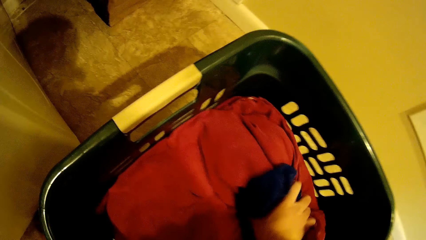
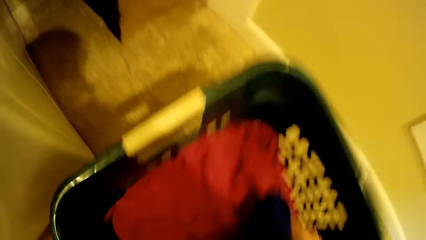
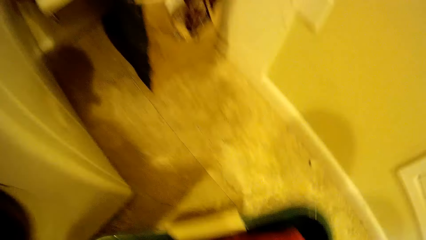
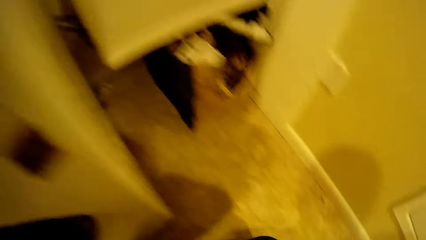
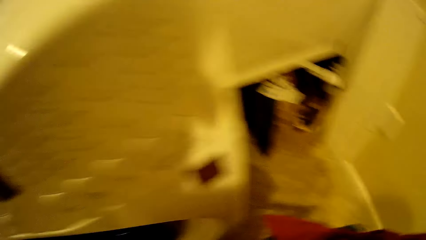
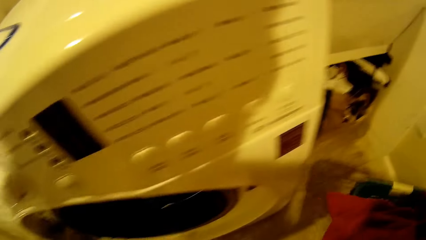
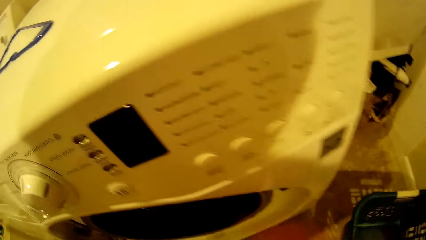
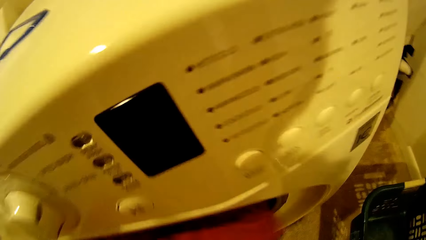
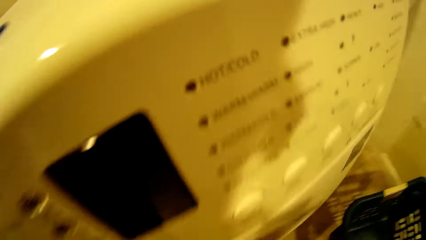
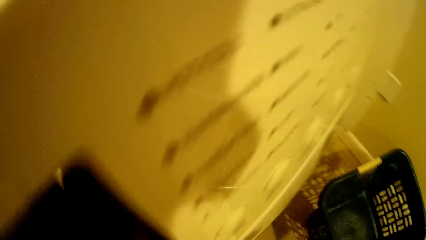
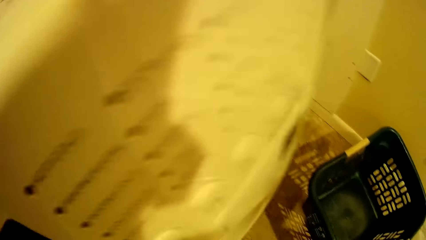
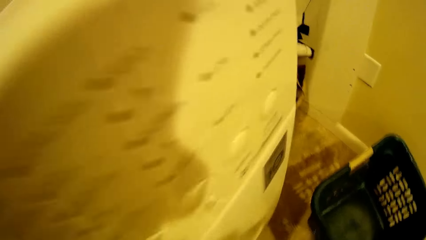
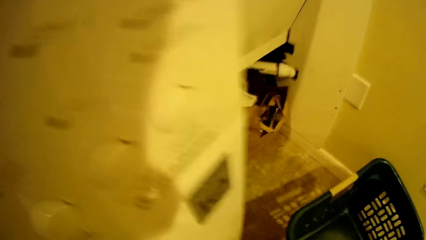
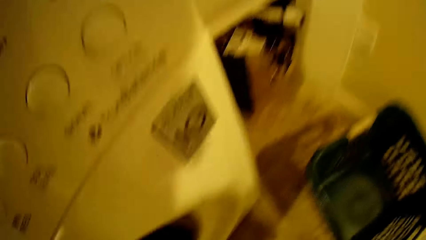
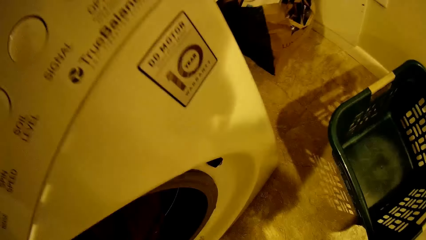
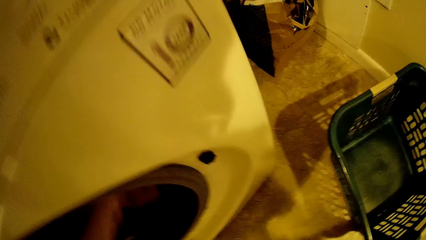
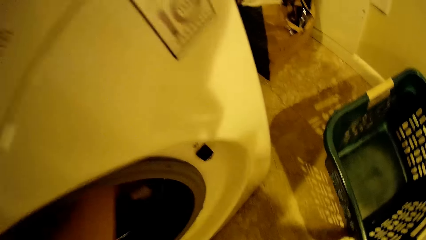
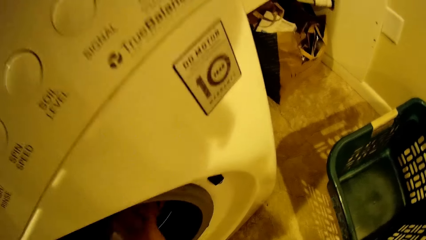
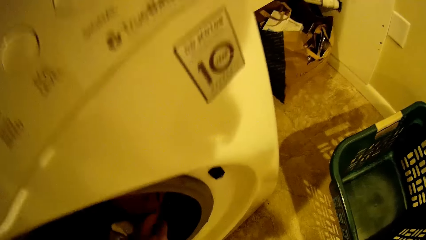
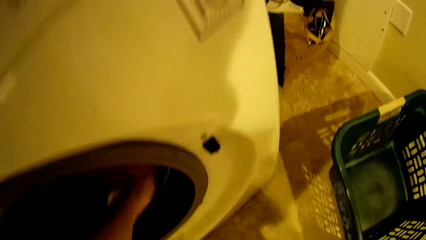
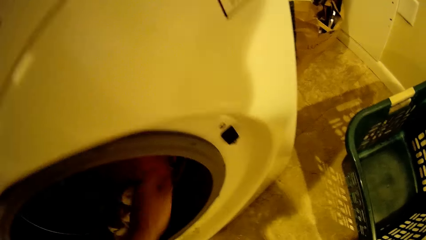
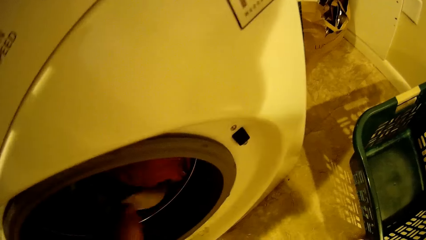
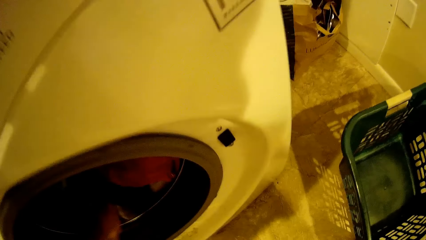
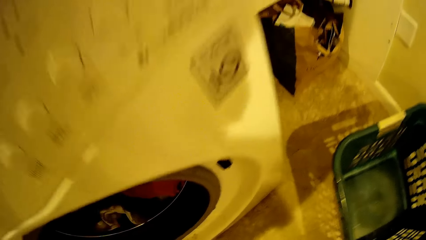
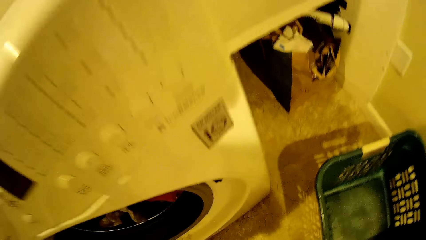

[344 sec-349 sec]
The camera wearer pushes a laundry basket. They load the washing machine with clothes.

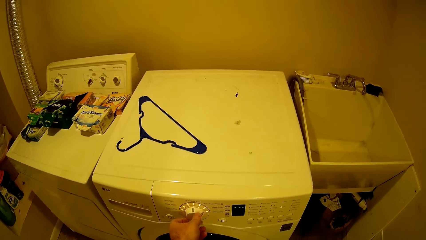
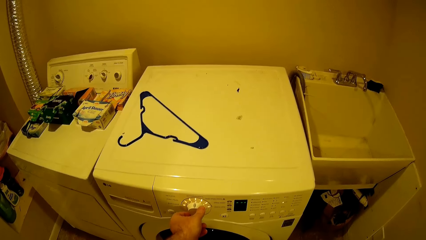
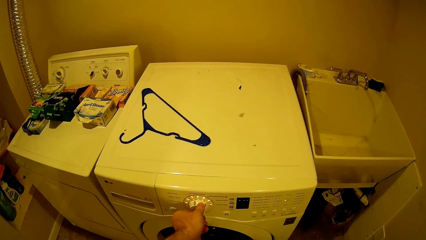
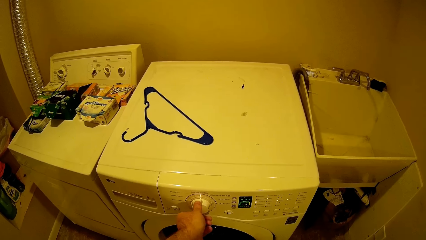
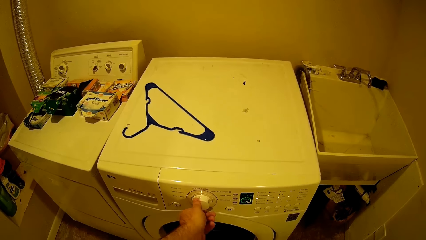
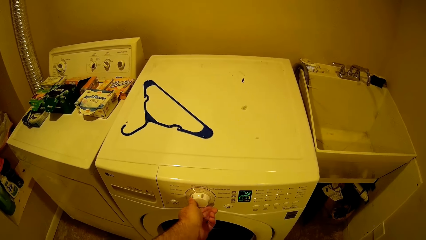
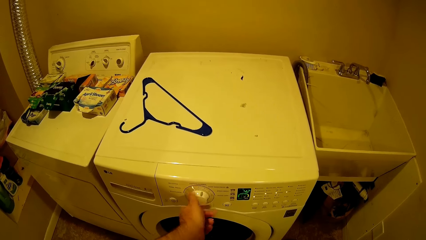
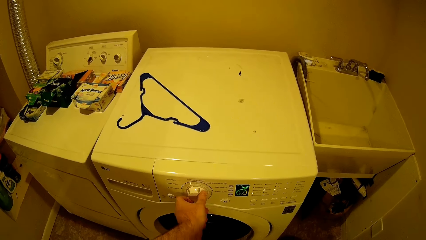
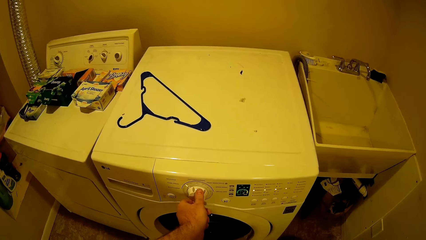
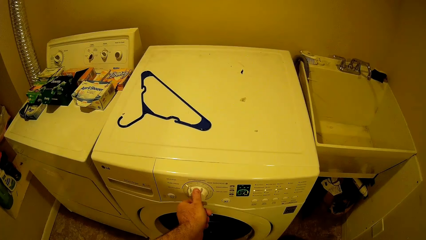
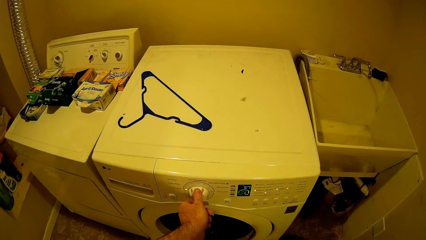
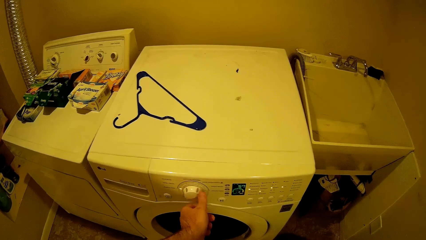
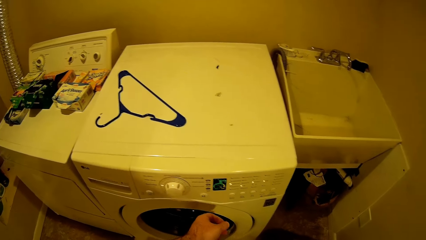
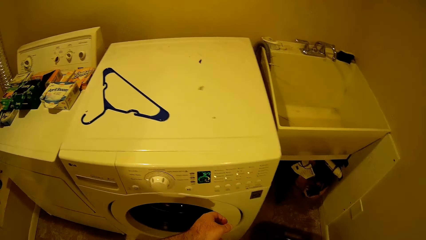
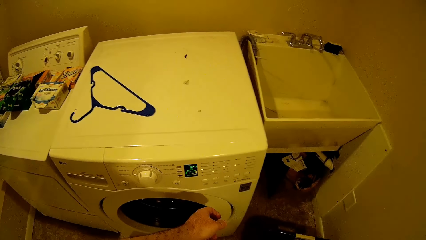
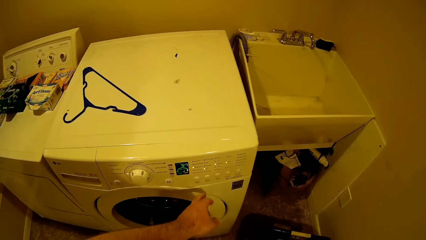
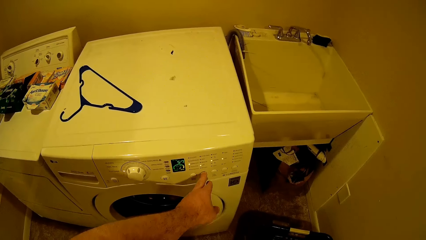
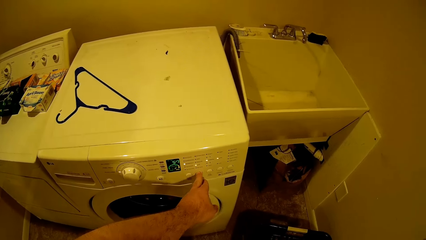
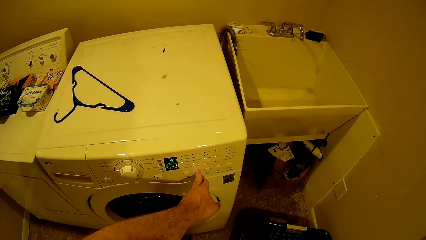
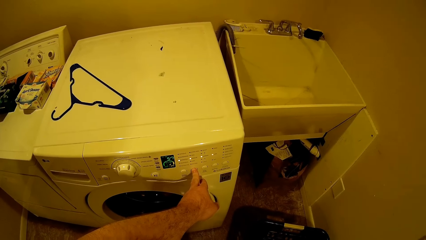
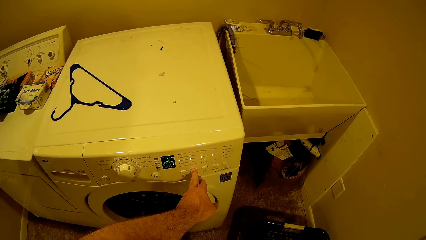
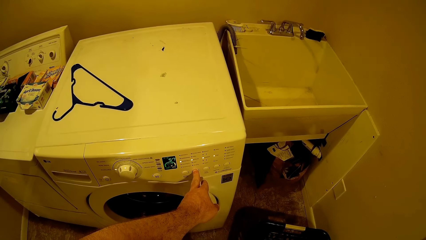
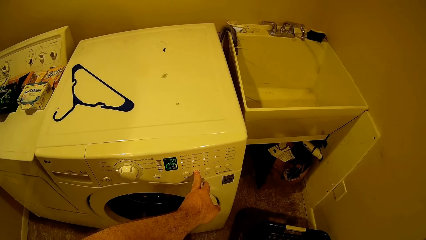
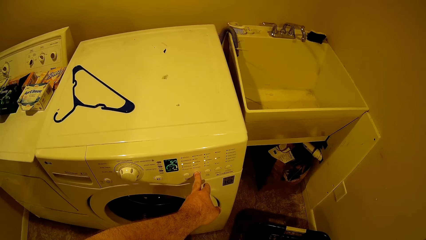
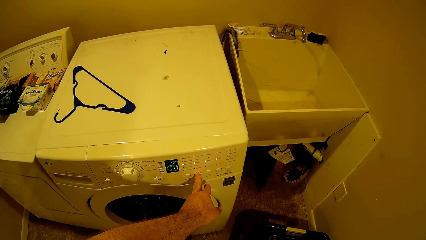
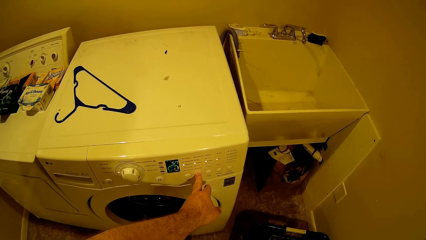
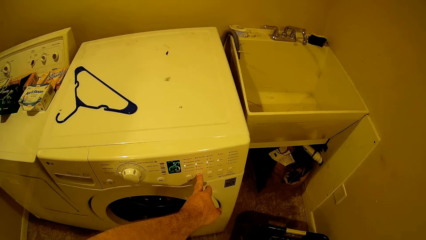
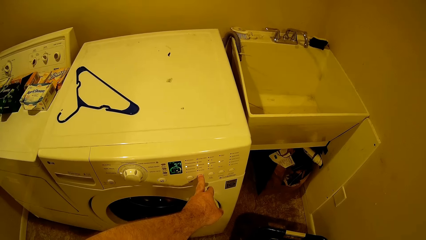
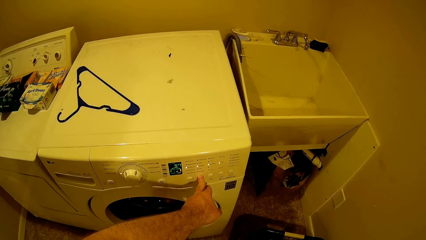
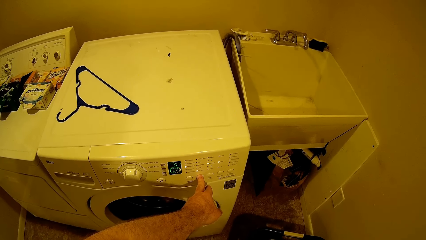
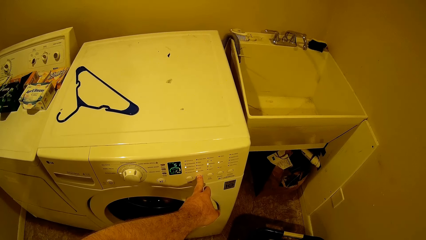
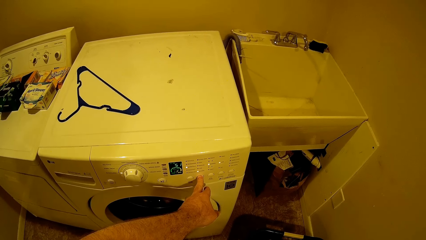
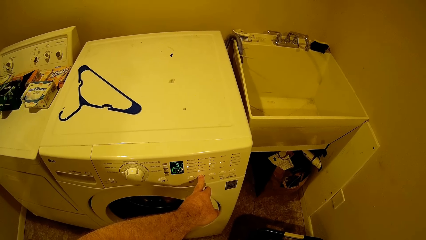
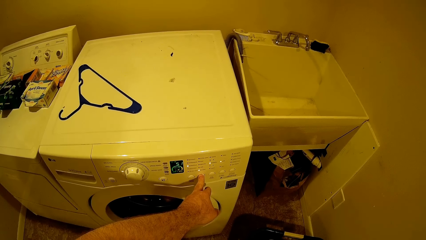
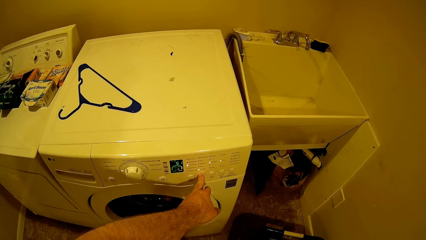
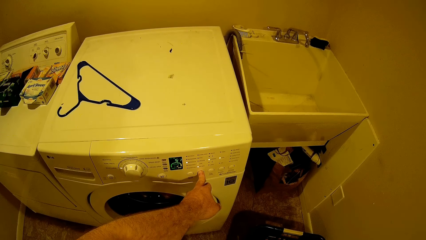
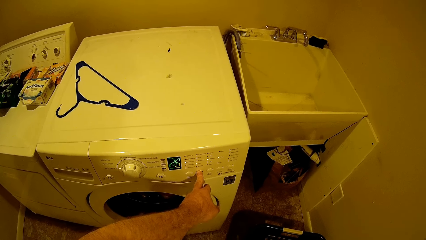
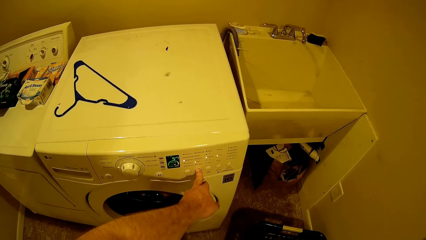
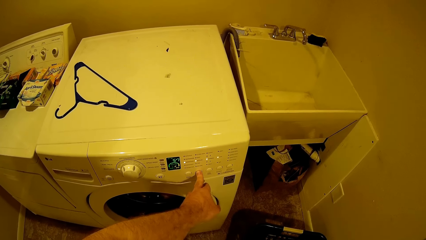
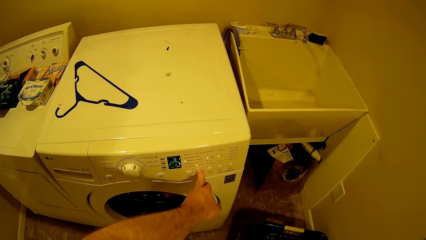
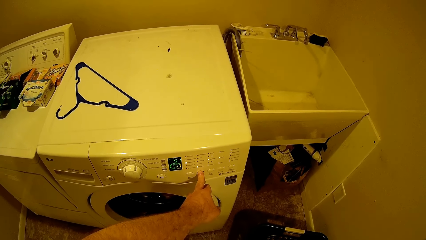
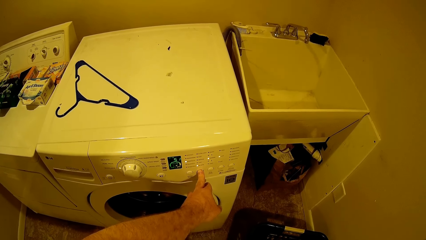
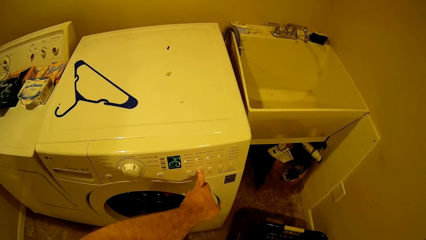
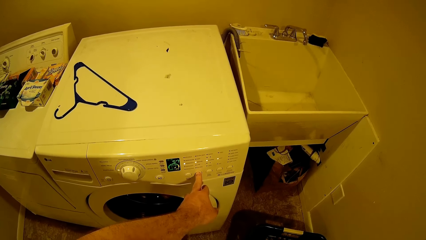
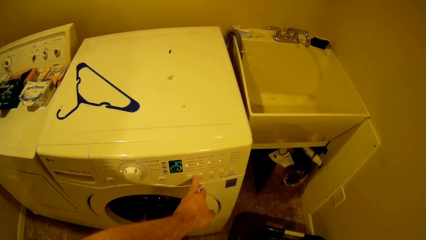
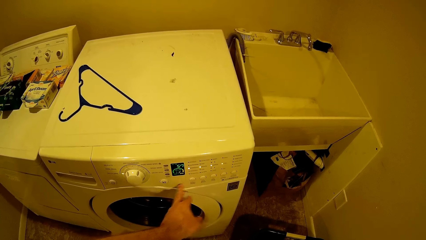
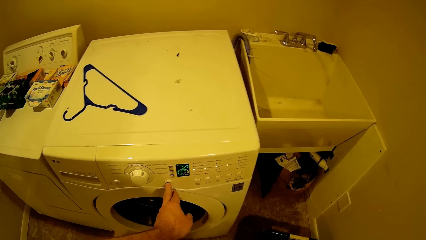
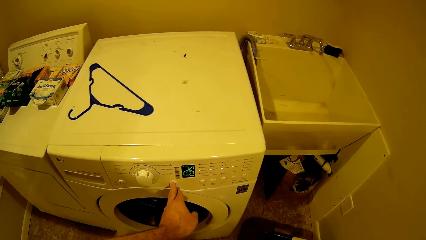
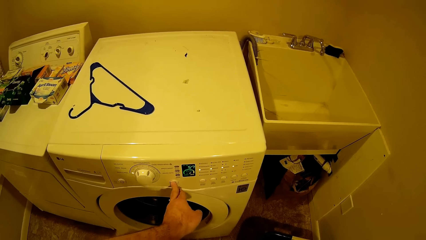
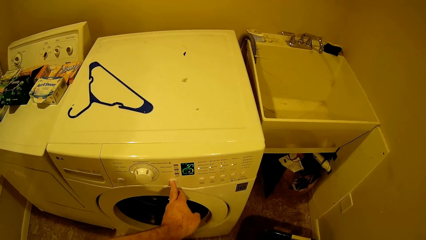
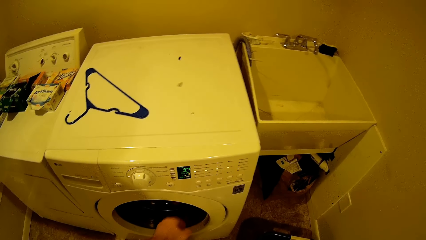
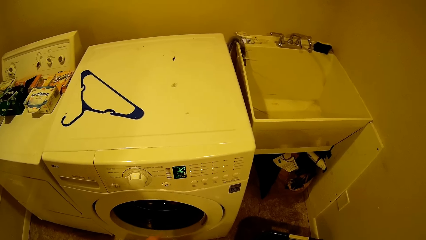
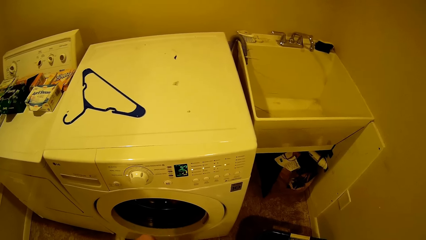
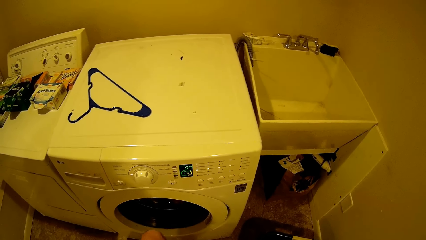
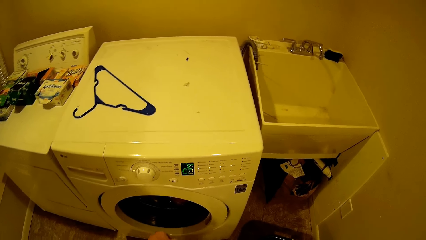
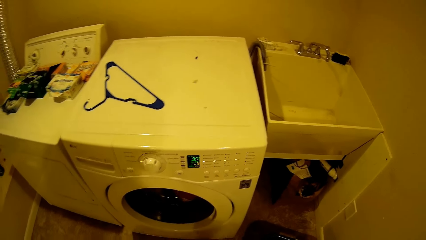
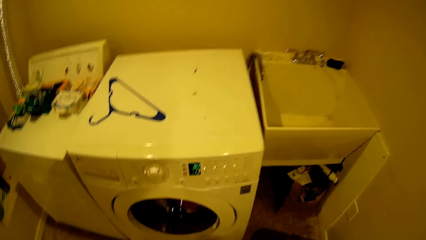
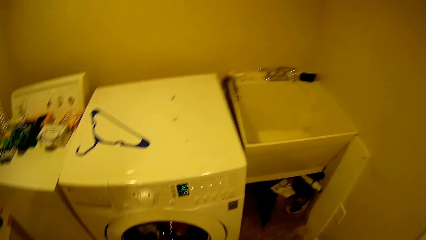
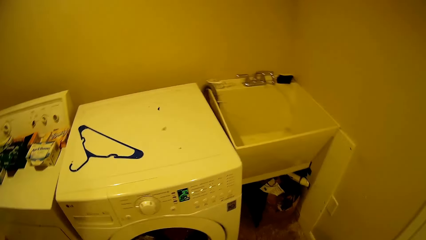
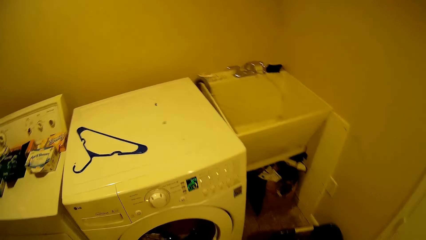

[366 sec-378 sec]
The camera wearer rotates the washing machine button. They turn on the washing machine. They press the washing machine.
